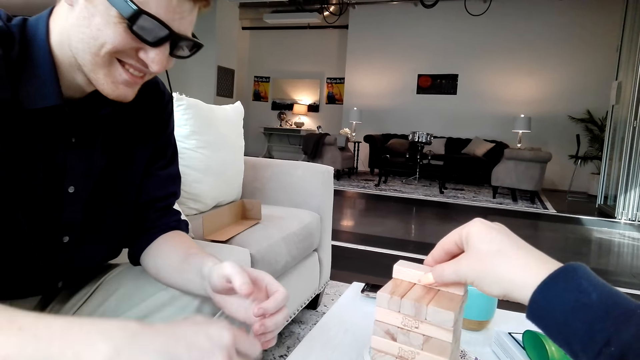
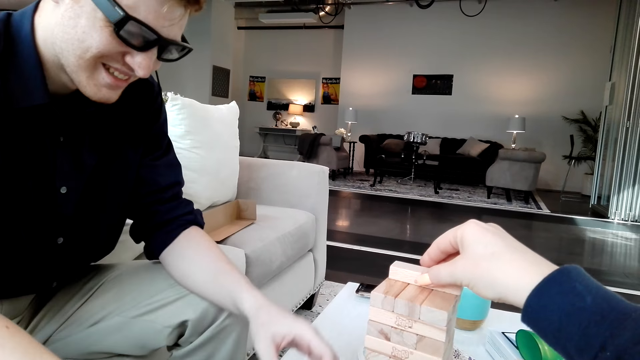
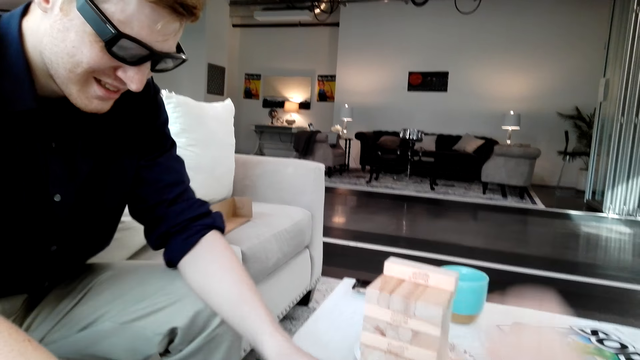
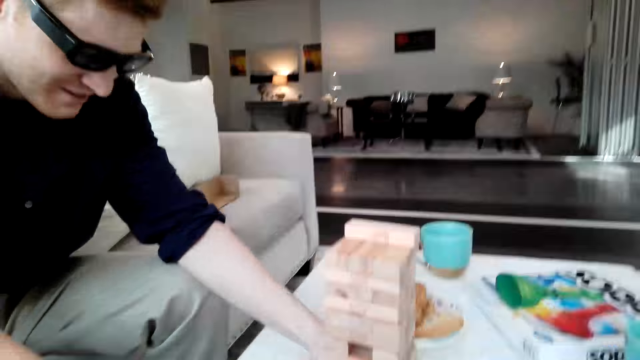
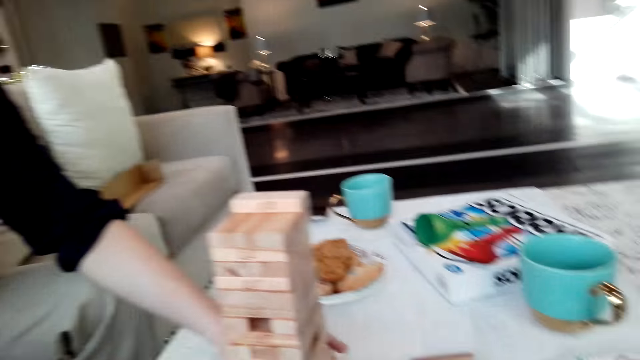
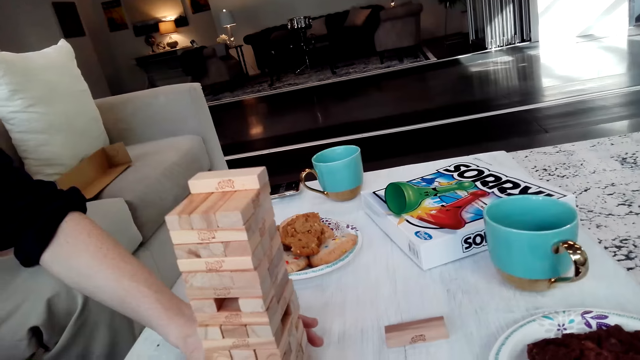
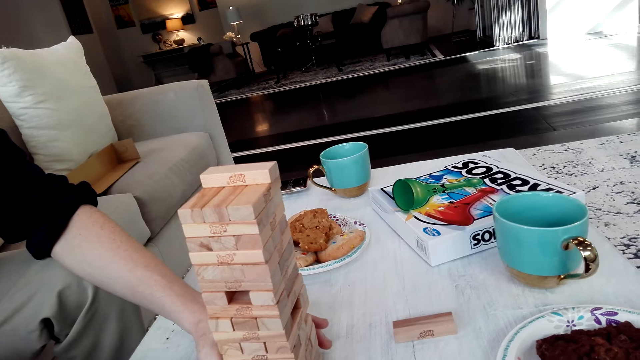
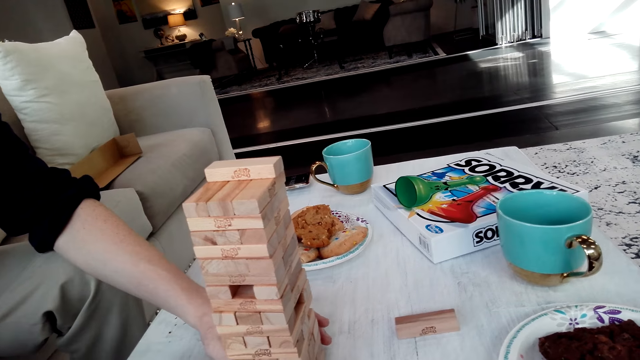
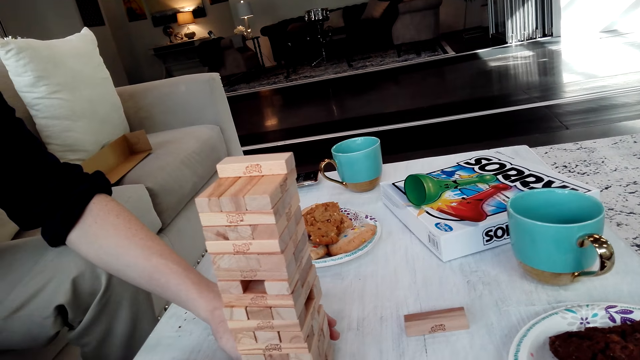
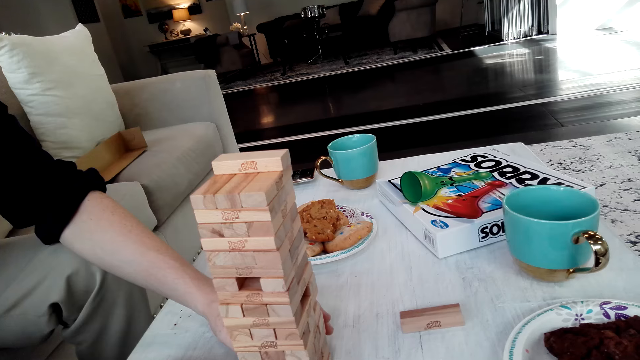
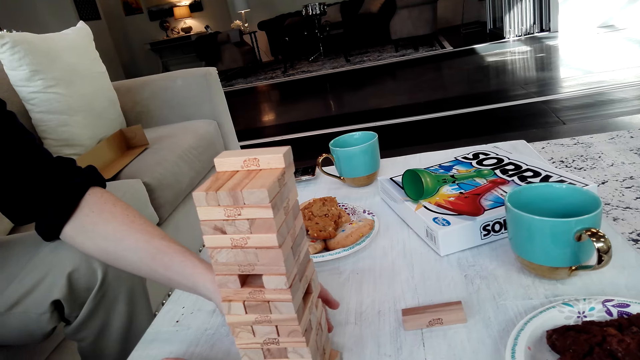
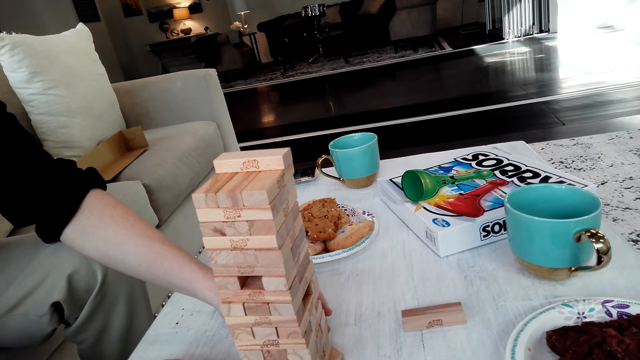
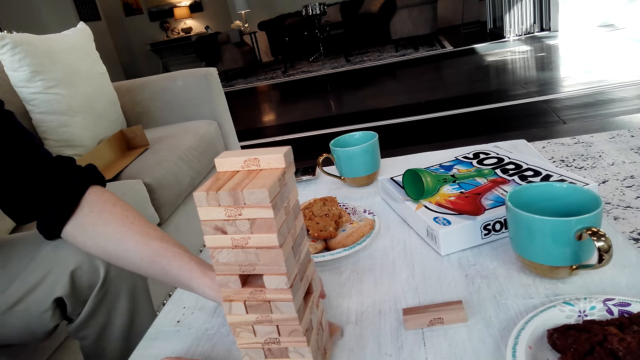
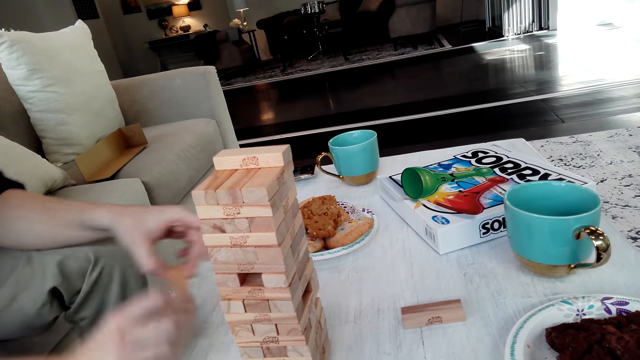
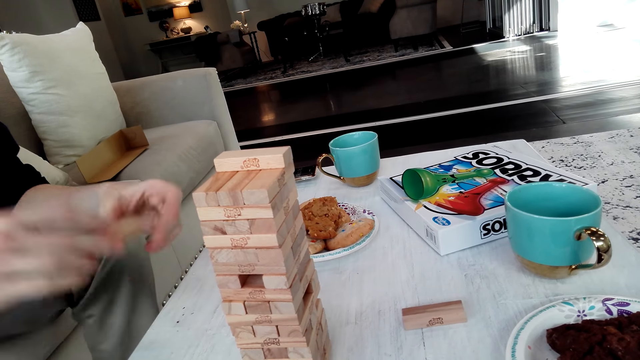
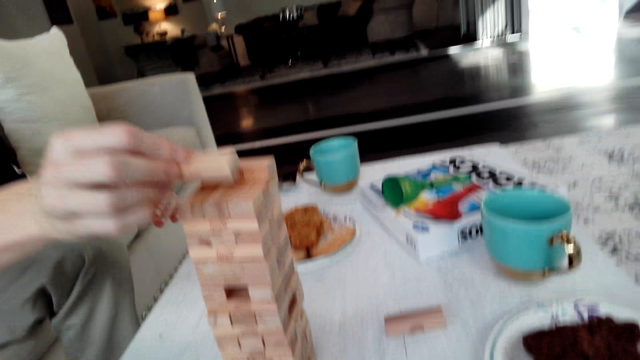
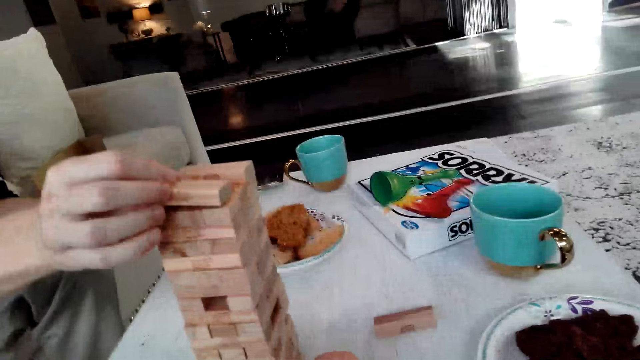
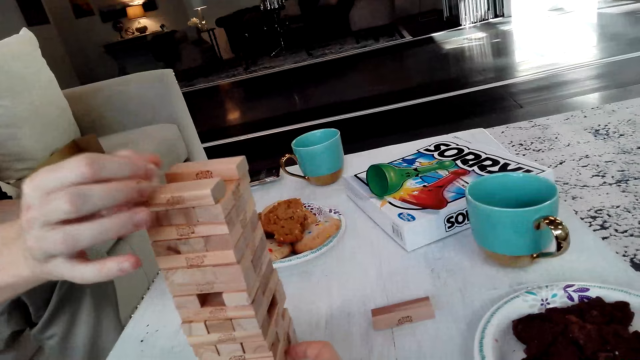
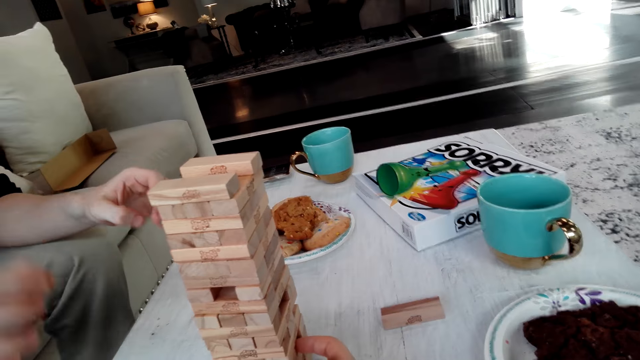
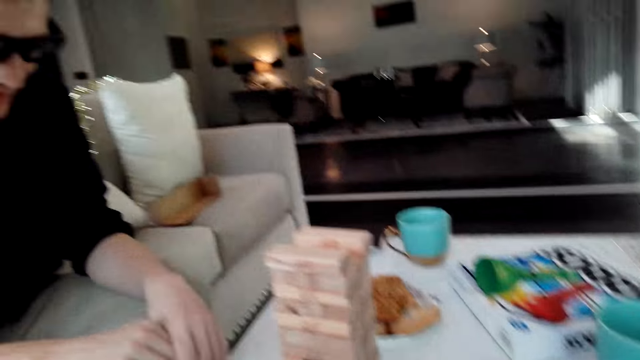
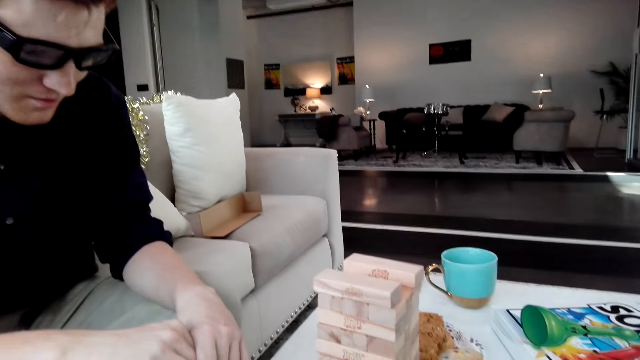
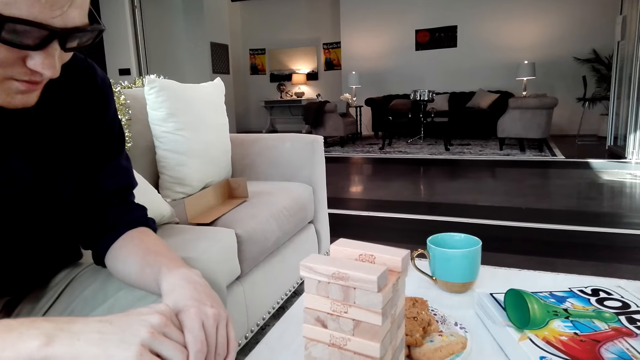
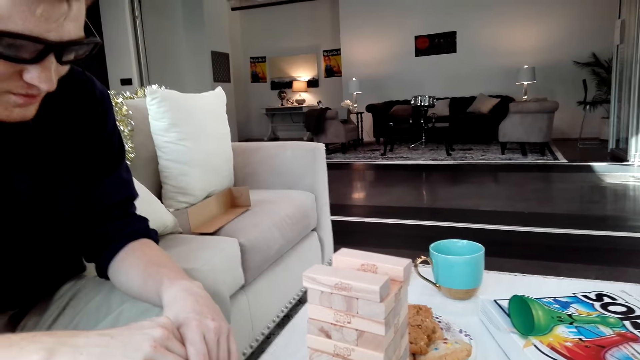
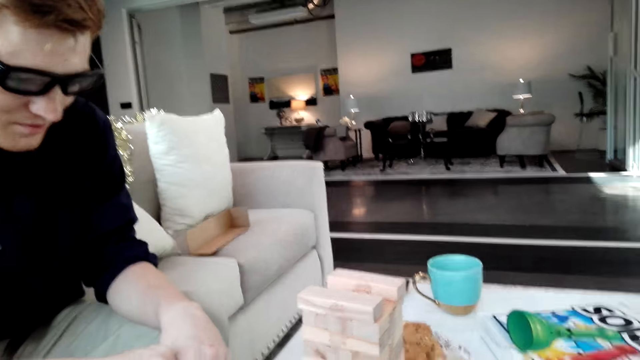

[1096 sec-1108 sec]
The camera wearer puts a Jenga block on a tower. A man removes the block. The man pulls a Jenga block and puts a Jenga block on the tower.

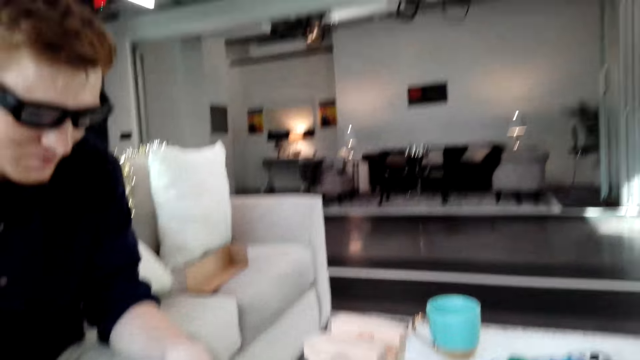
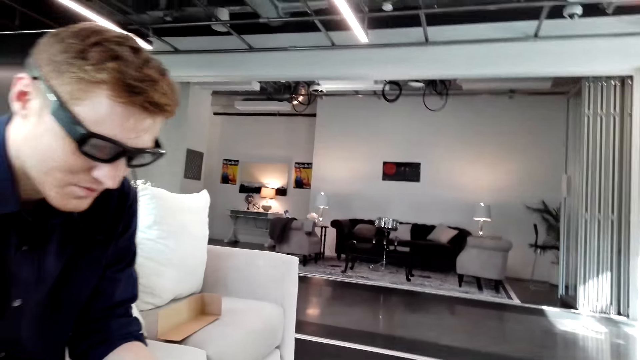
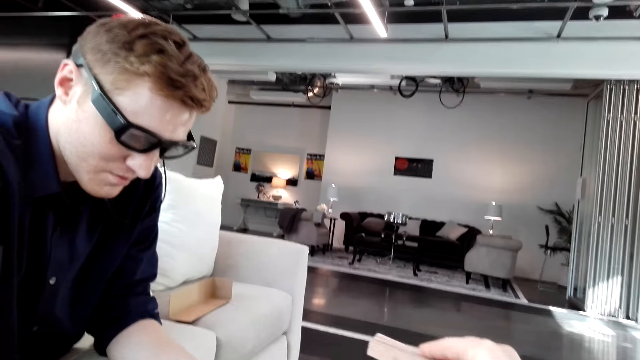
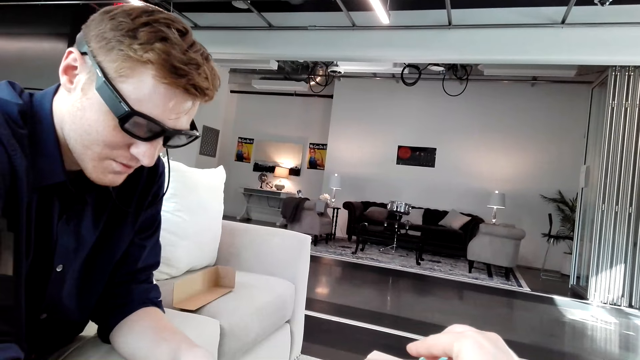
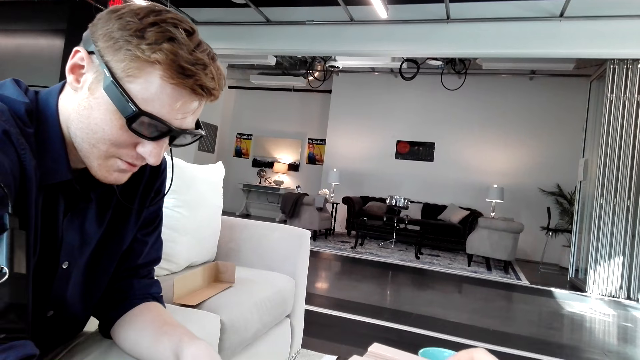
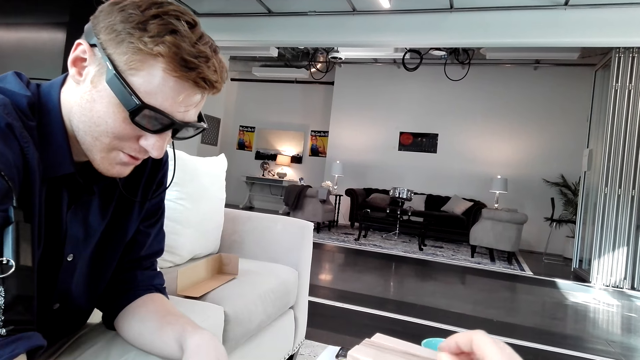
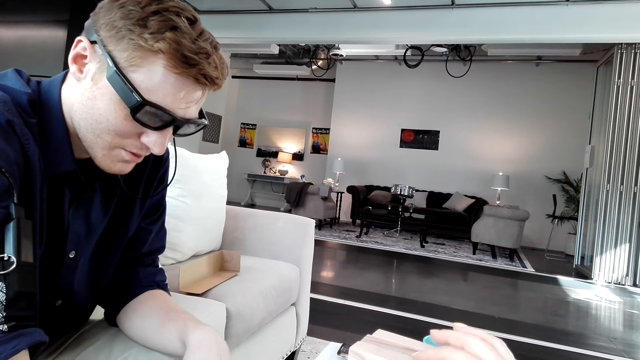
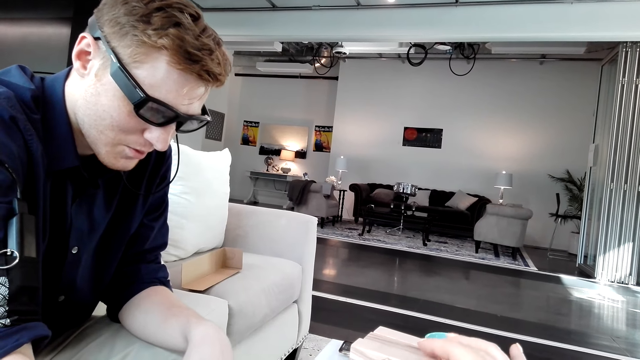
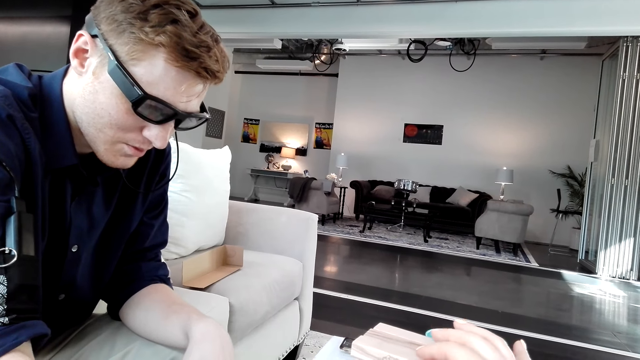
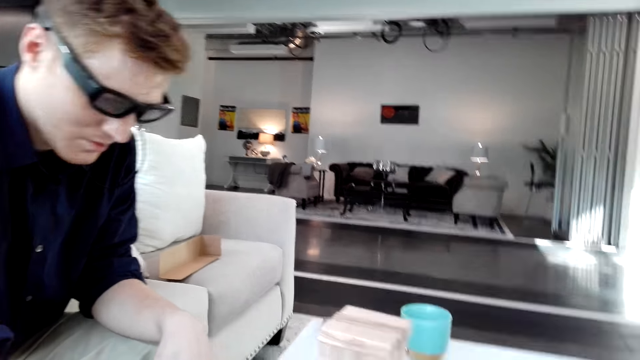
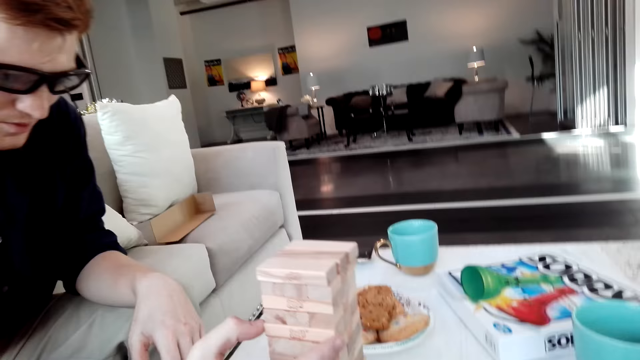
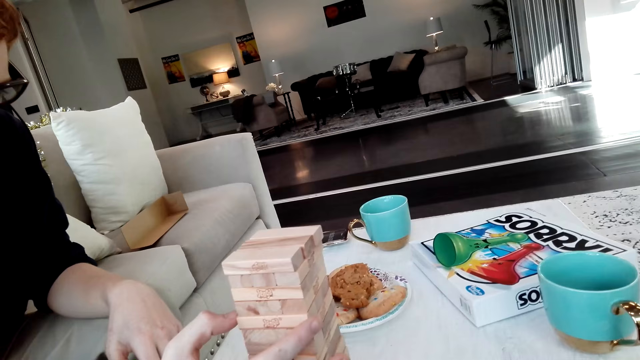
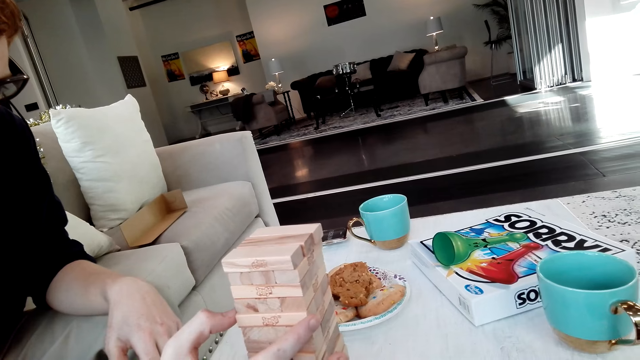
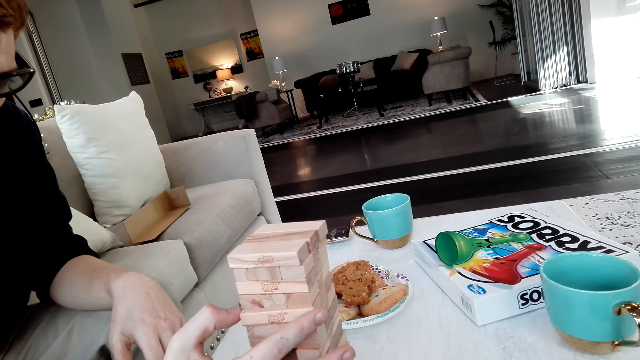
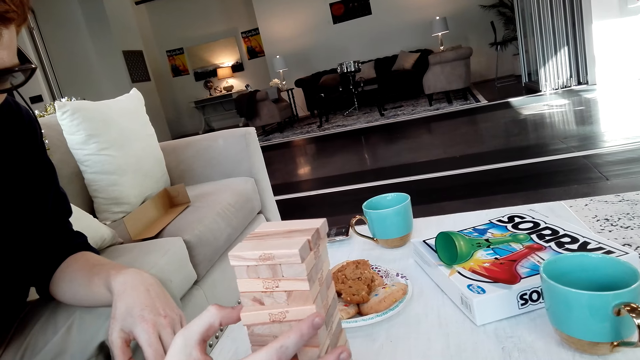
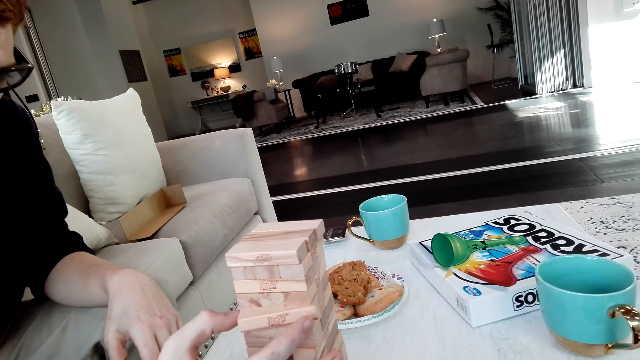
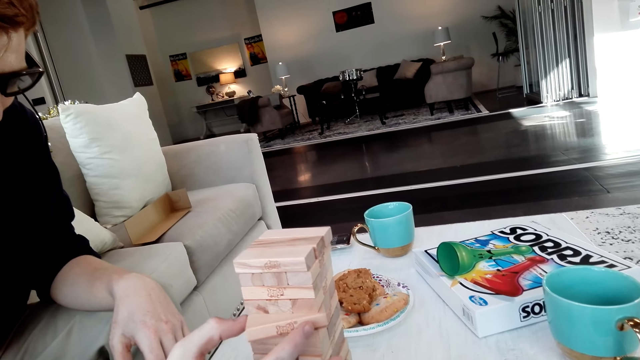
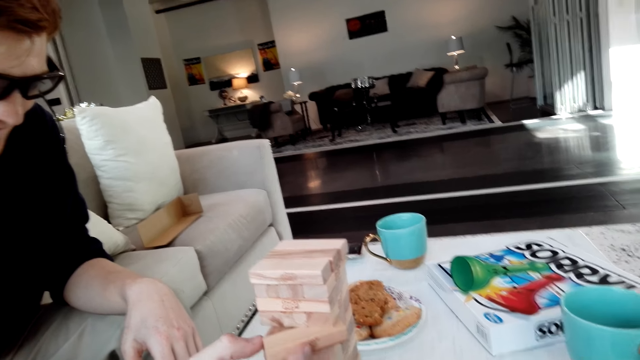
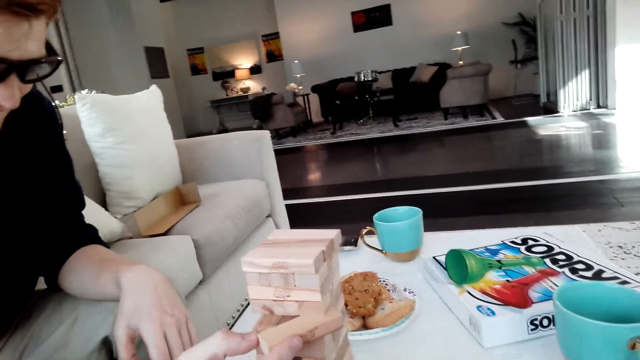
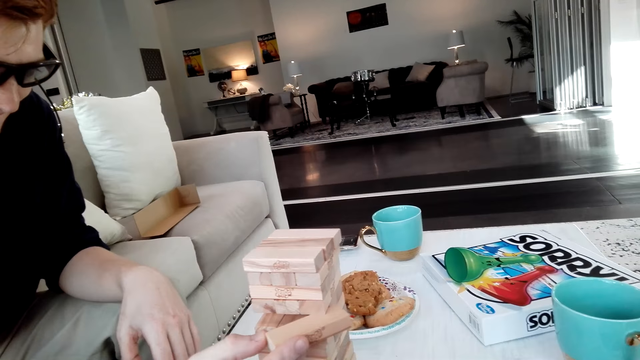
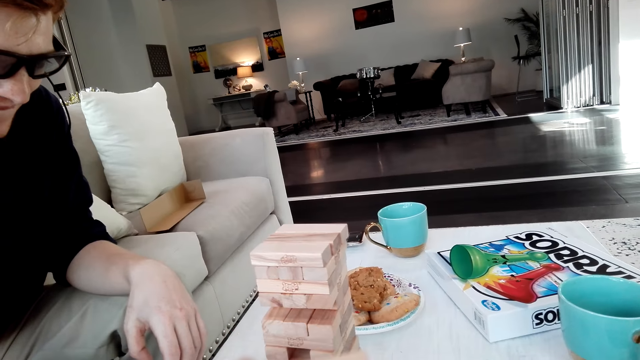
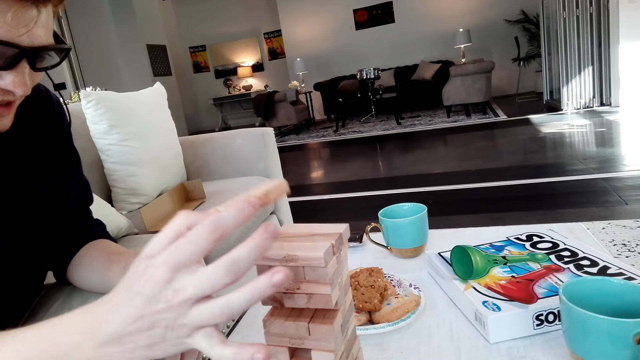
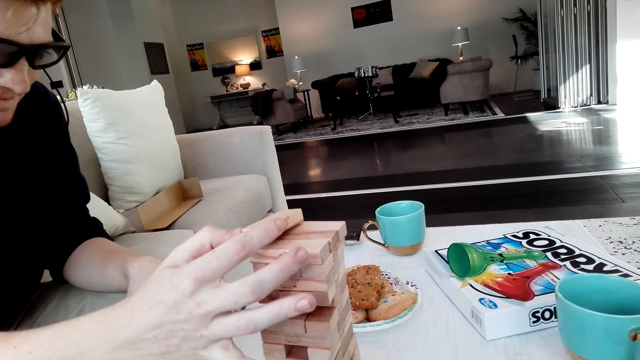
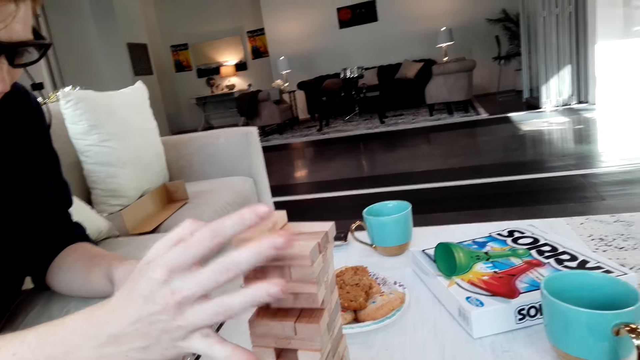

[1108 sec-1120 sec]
The camera wearer puts a Jenga block on a tower. A man pulls a Jenga block and puts a Jenga block on the tower.
